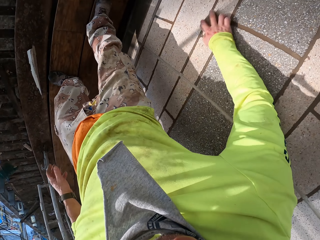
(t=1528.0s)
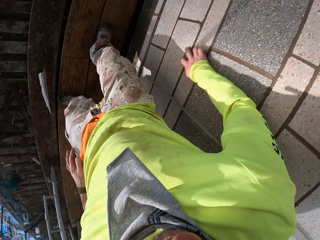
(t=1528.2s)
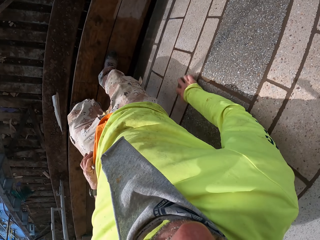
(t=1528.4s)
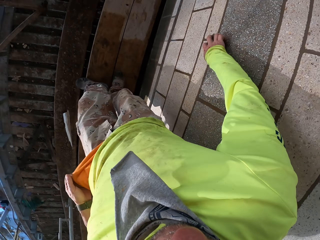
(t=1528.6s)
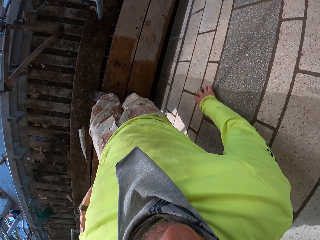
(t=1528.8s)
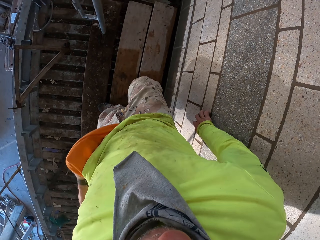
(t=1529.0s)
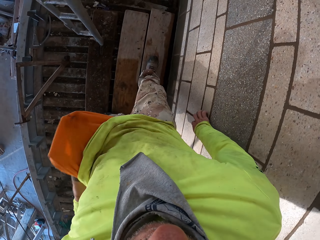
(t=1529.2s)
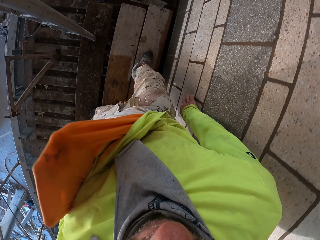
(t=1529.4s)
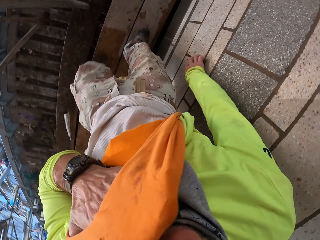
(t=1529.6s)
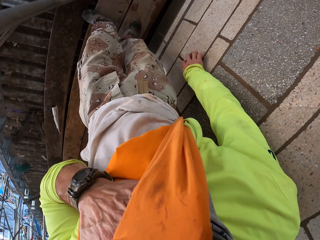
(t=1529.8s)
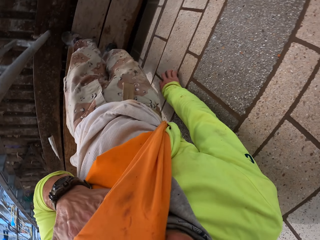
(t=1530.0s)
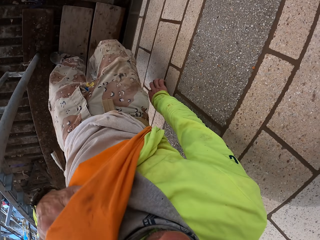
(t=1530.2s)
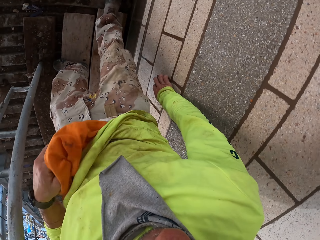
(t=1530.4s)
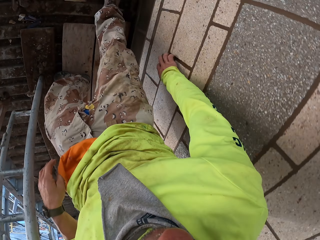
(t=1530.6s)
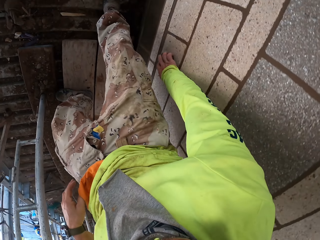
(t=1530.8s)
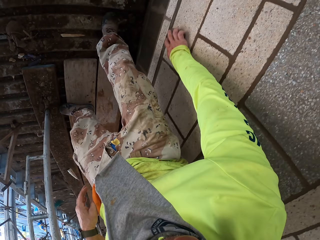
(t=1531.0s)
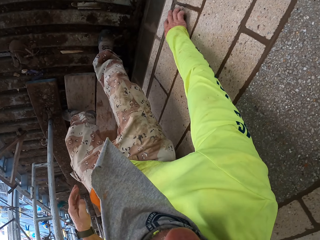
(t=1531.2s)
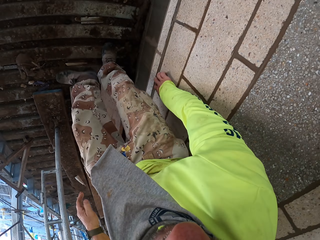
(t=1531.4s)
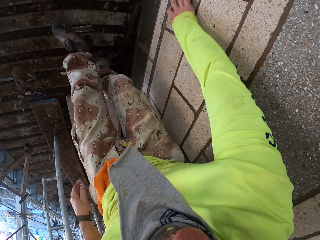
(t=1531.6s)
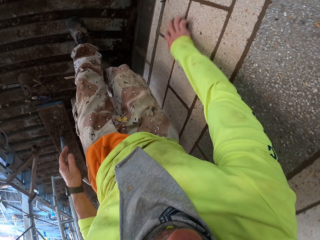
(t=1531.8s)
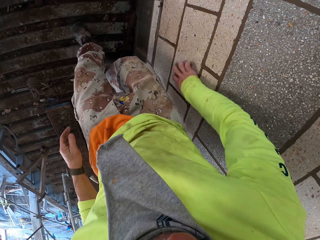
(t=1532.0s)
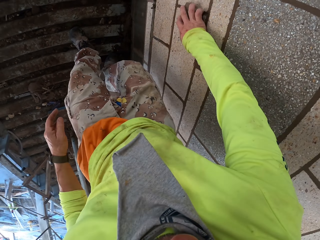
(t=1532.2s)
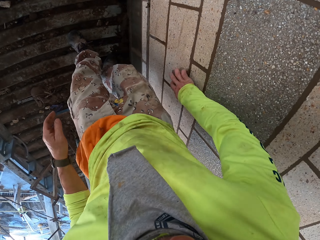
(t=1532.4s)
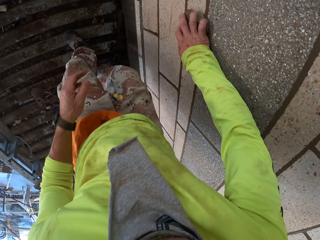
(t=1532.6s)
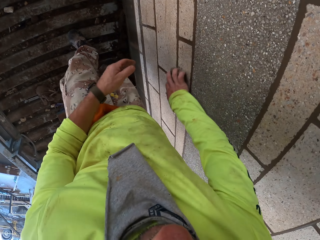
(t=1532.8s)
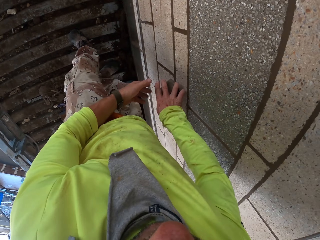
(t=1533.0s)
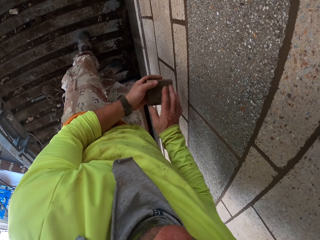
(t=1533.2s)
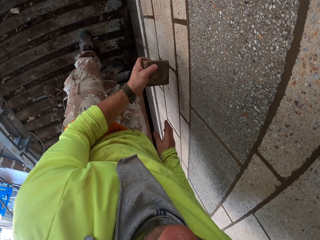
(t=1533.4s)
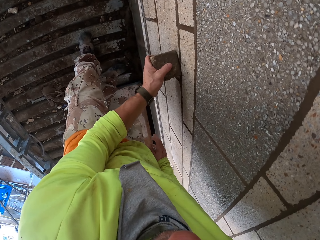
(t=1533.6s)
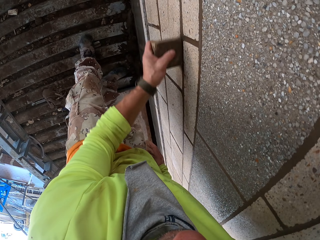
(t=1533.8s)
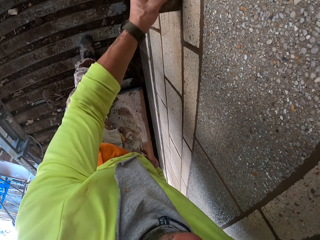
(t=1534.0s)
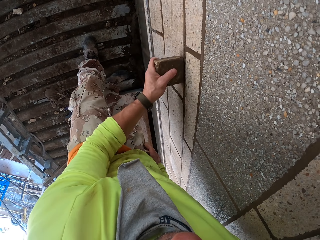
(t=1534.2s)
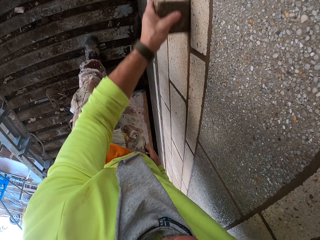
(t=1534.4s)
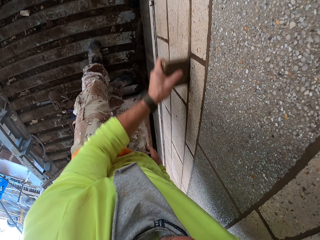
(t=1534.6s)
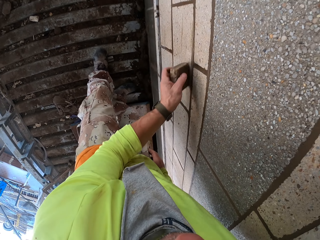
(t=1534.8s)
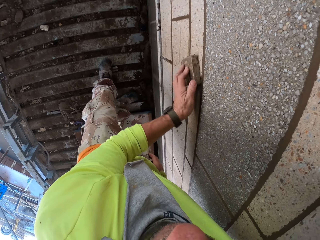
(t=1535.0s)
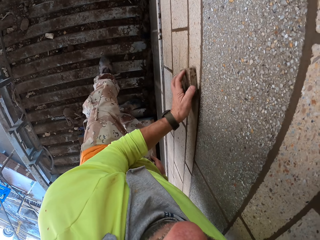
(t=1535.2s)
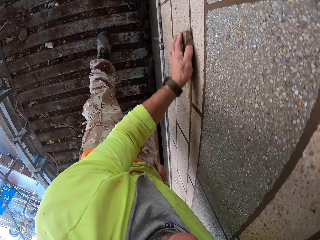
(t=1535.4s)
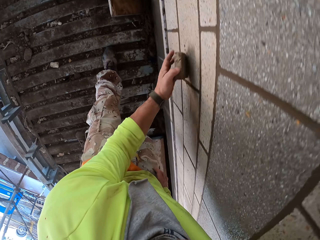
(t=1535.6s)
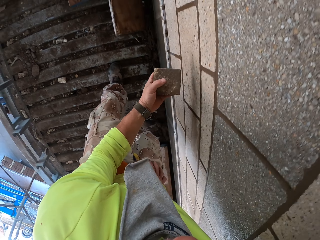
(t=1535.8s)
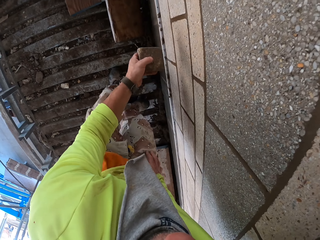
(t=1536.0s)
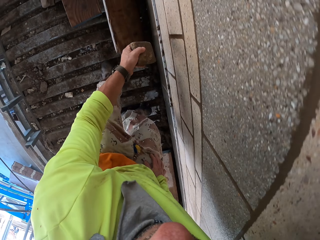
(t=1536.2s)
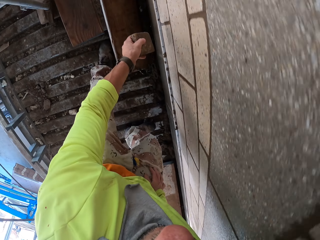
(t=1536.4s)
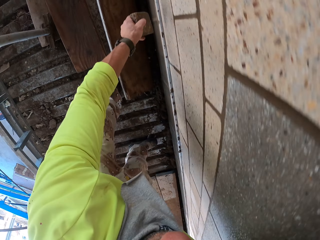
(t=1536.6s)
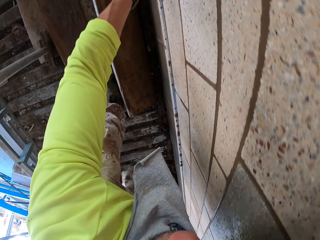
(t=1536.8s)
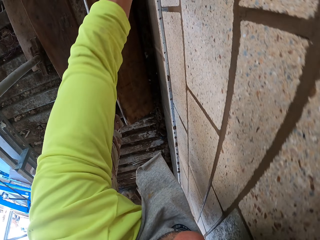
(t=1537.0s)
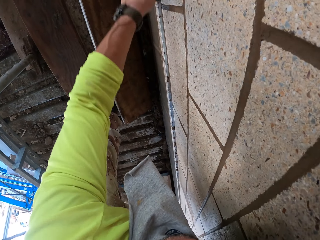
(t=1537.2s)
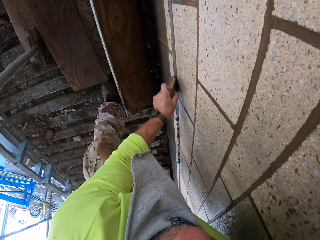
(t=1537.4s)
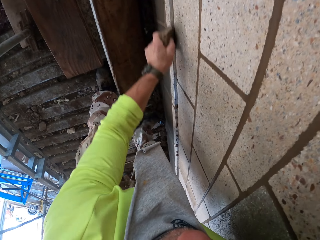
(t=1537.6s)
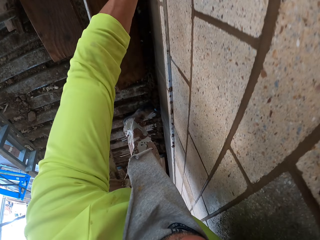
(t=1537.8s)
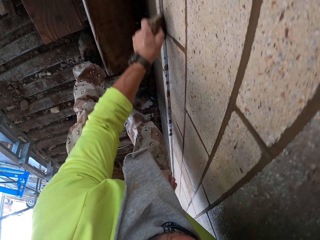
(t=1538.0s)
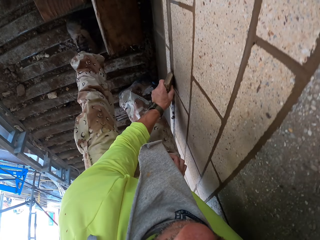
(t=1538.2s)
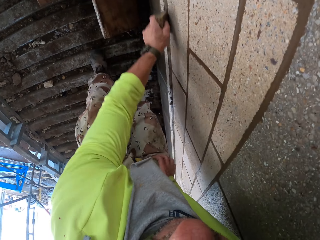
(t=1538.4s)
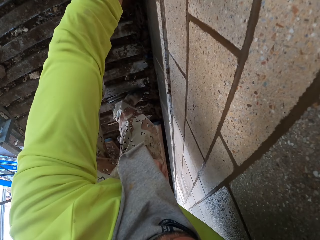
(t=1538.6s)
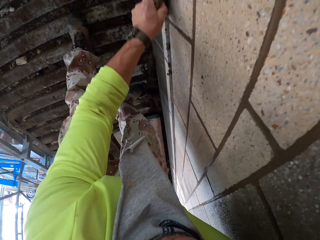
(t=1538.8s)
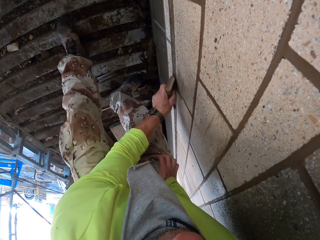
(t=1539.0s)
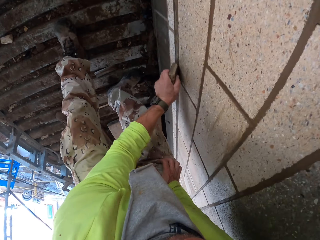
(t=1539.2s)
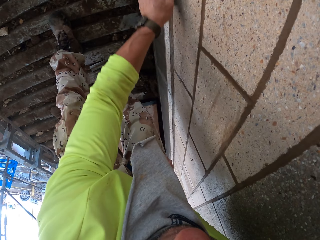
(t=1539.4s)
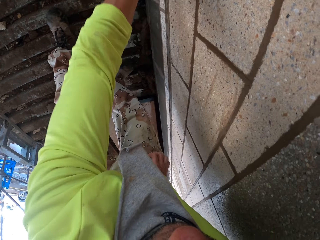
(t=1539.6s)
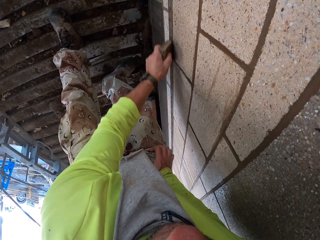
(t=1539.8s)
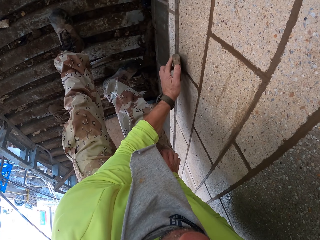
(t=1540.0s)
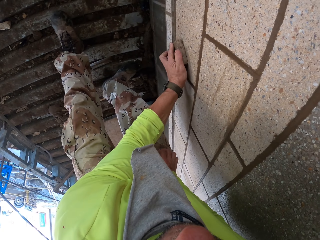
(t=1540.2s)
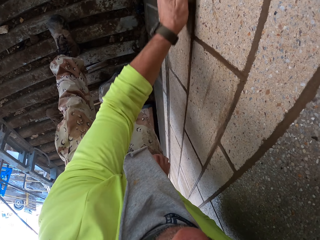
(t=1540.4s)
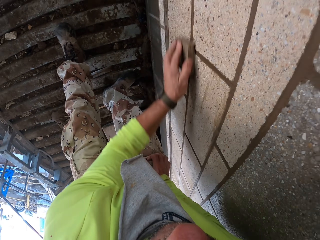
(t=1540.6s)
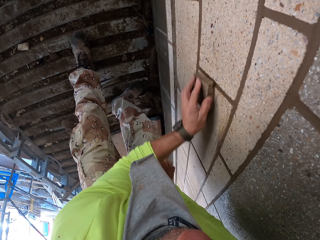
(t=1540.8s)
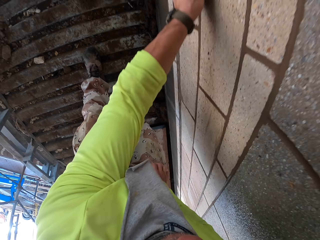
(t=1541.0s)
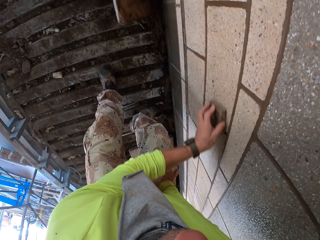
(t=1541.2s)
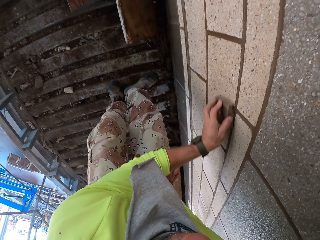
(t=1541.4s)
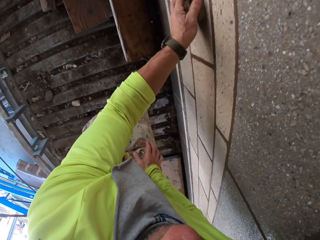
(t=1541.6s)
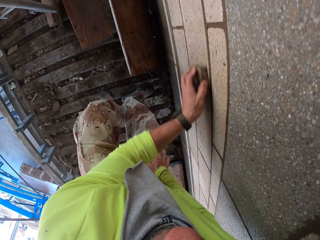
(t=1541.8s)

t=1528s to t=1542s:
The camera wearer wipes a face with a cloth. They scrub a wall with a scrubber. They put the scrubber on the left hand. They scrub the wall with the scrubber. They walk around. They scrub the wall with the scrubber.

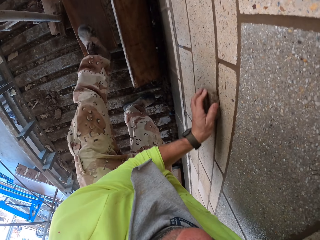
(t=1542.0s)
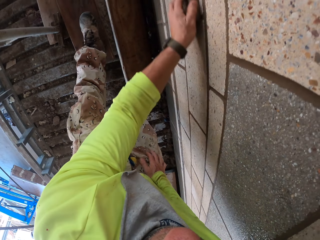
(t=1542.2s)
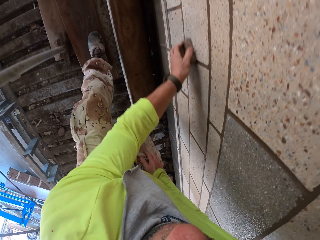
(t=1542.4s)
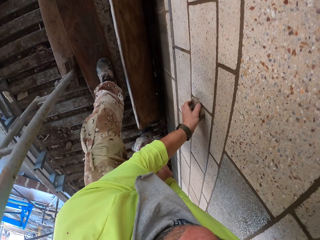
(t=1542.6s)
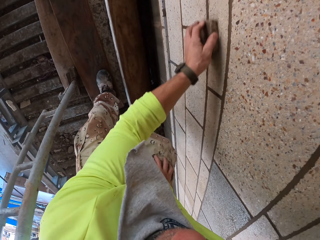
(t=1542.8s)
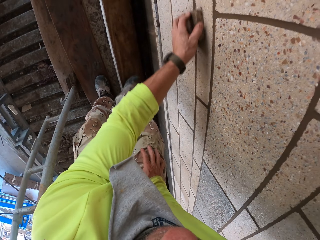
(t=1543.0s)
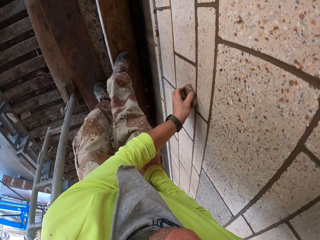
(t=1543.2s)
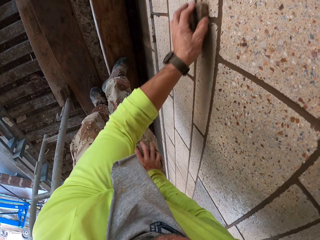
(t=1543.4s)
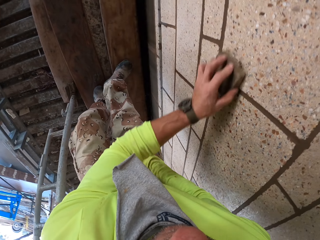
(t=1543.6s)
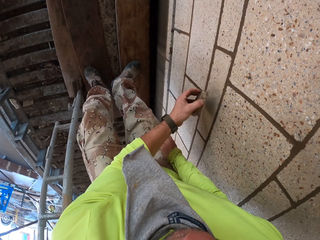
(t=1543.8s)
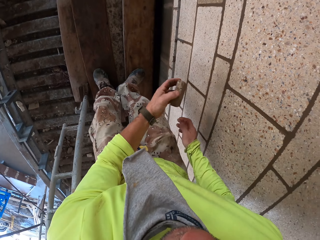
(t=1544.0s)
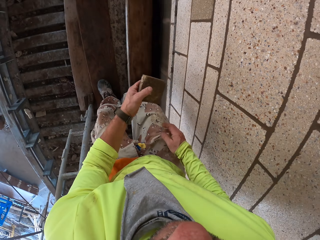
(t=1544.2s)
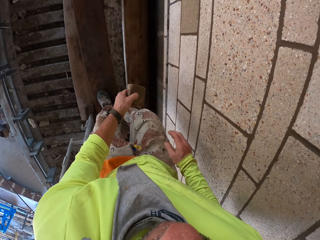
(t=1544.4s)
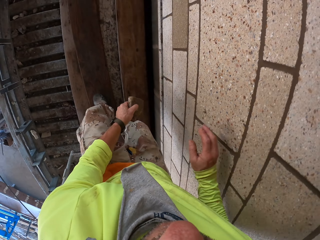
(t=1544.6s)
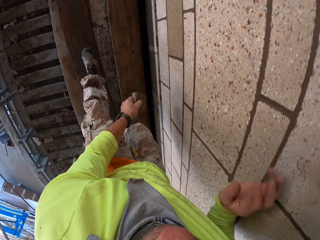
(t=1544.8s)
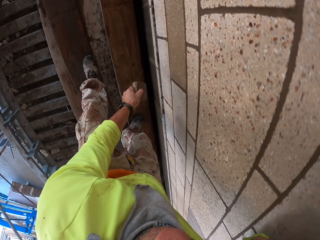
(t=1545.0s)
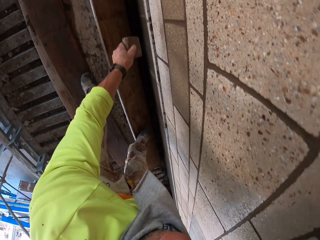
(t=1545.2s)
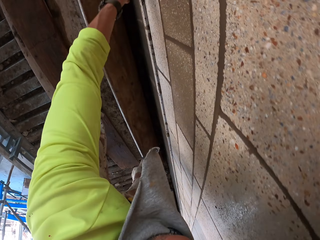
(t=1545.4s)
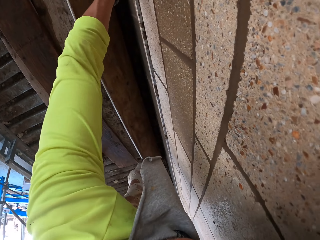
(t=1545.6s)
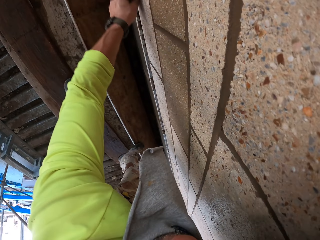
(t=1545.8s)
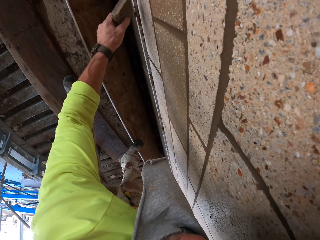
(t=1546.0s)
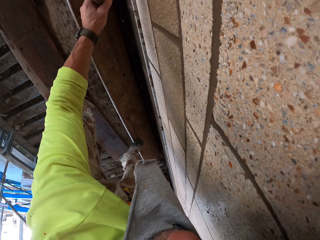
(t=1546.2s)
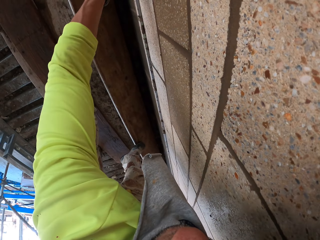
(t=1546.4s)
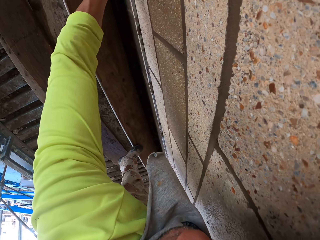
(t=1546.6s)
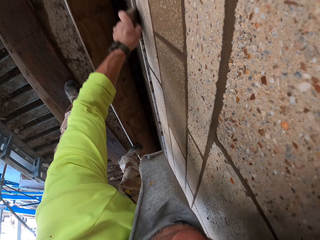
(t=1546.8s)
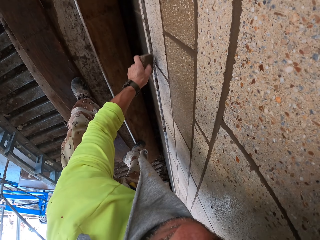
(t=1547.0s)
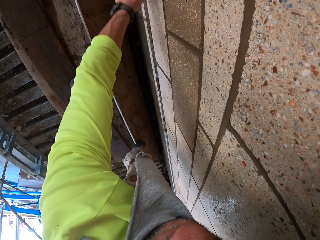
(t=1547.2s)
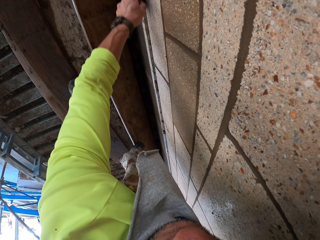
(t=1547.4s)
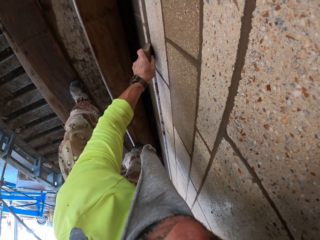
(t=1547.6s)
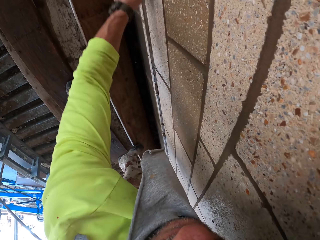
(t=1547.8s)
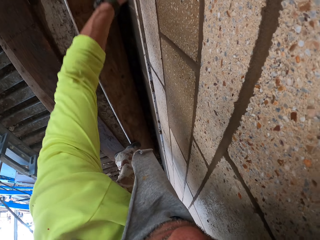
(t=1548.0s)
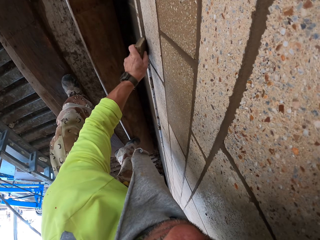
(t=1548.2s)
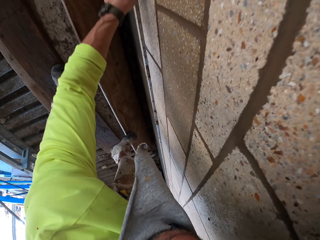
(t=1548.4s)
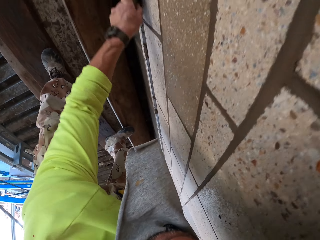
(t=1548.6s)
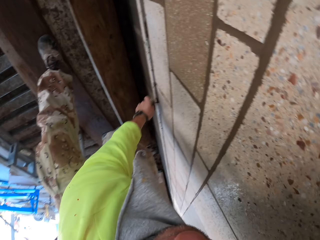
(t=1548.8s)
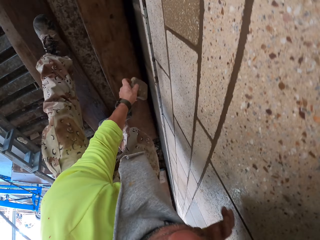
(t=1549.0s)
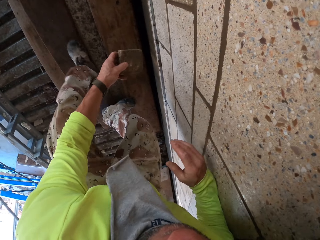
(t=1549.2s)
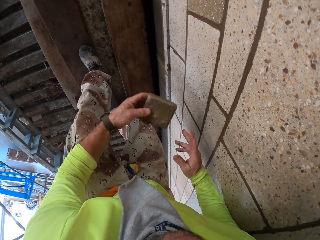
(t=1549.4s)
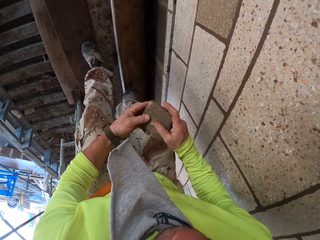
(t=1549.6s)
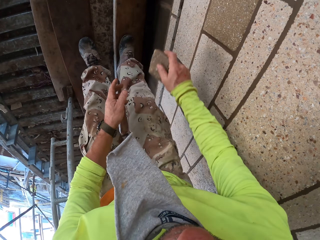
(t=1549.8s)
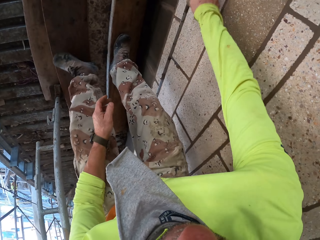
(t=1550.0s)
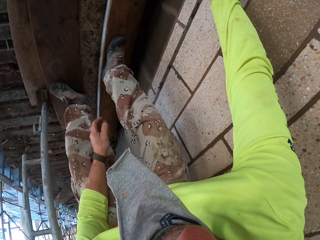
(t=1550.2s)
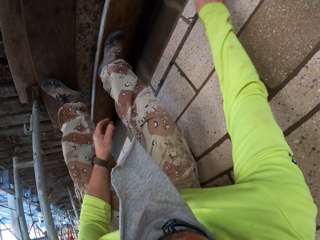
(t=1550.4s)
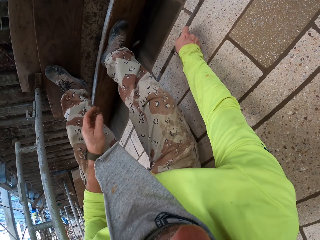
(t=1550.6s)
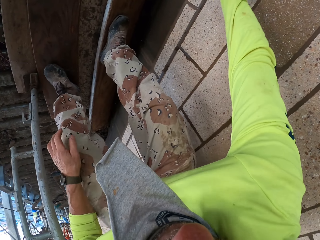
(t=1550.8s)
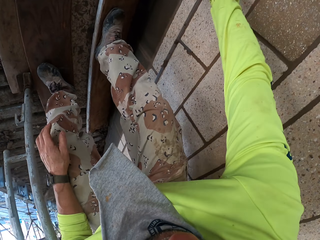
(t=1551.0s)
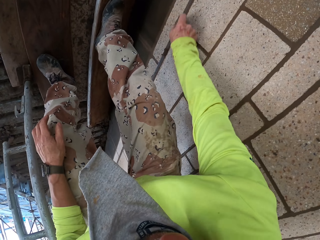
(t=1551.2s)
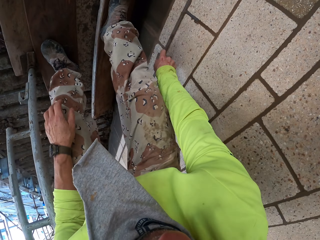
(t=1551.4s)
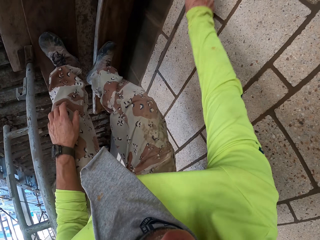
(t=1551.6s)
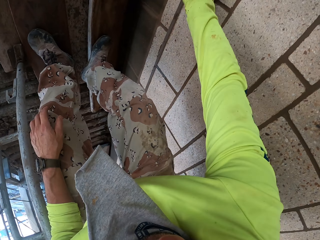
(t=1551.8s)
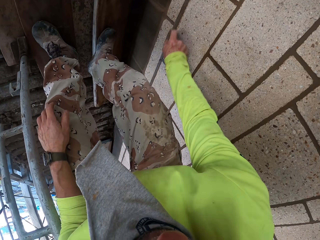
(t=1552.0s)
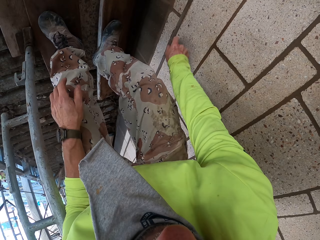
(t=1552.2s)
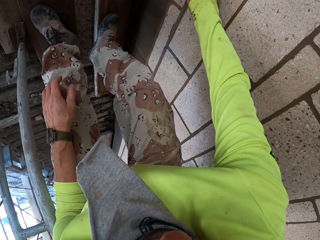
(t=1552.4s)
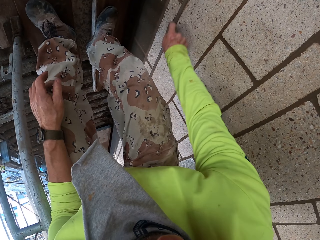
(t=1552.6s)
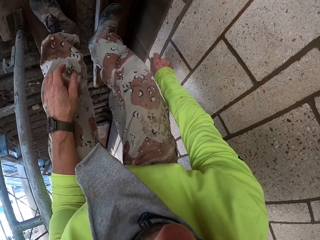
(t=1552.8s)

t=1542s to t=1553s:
The camera wearer puts a scrubber on the right hand. They scrub a wall with the scrubber.
